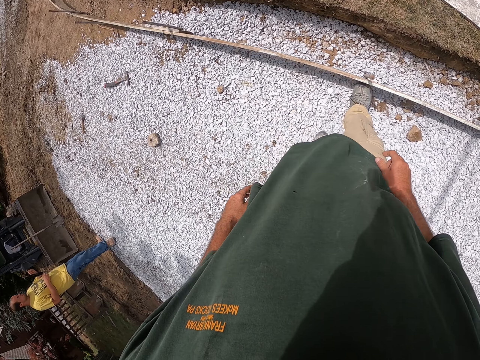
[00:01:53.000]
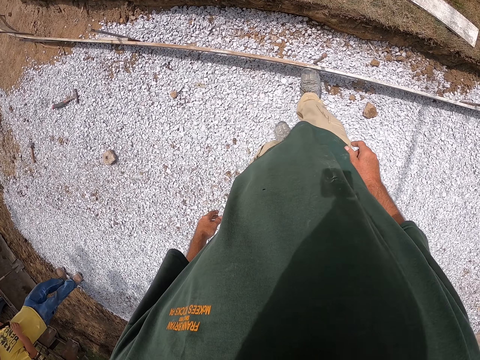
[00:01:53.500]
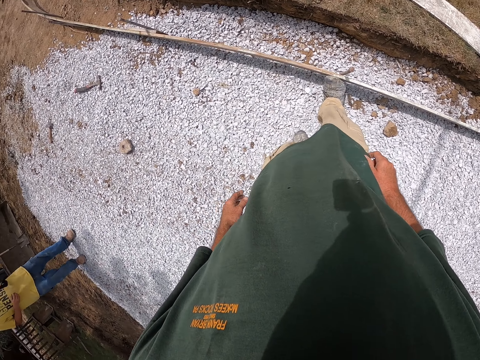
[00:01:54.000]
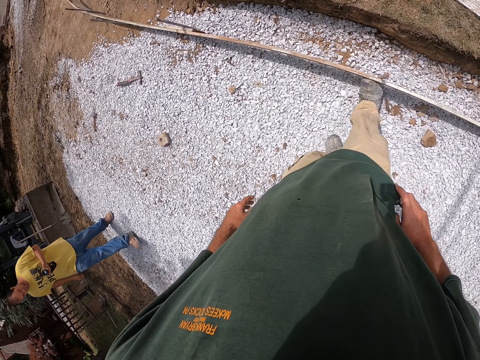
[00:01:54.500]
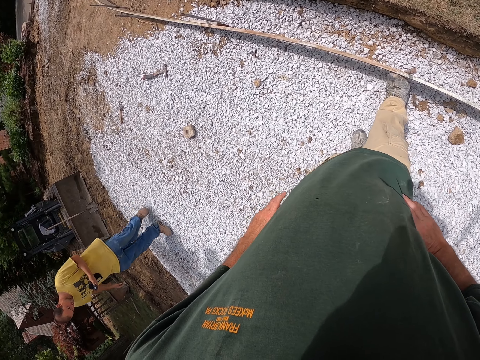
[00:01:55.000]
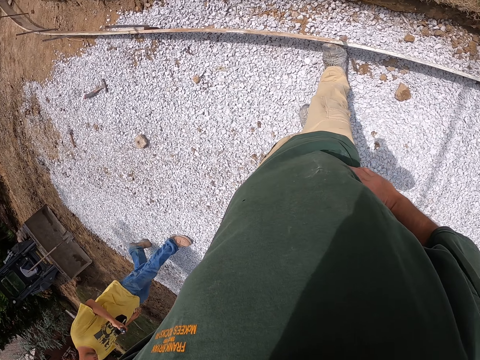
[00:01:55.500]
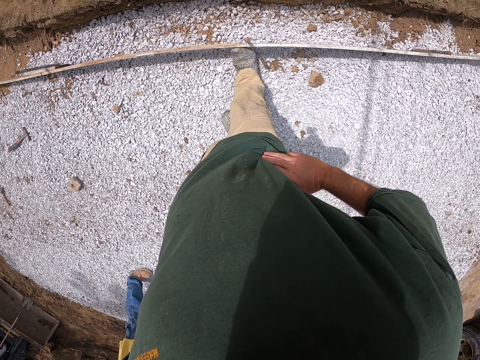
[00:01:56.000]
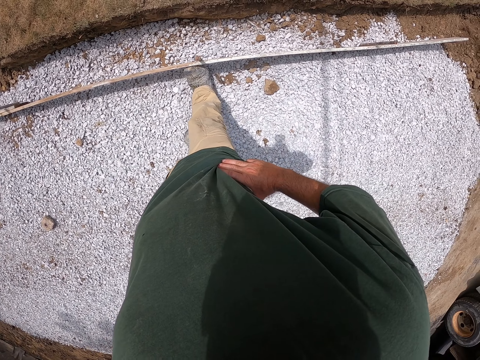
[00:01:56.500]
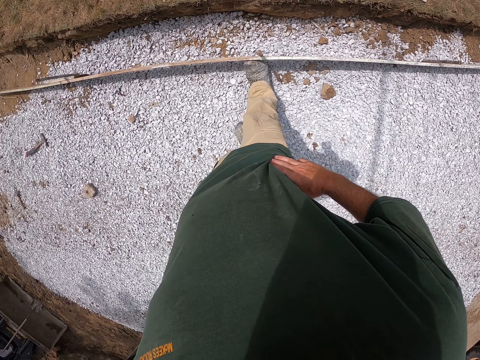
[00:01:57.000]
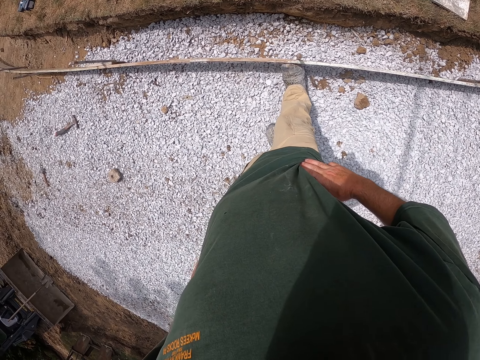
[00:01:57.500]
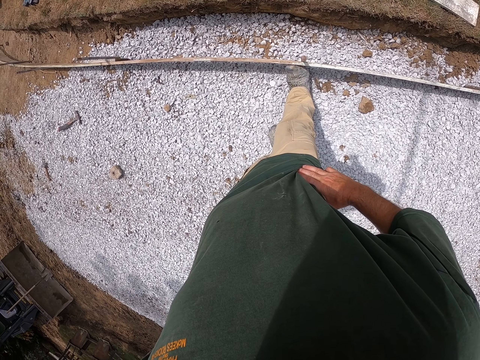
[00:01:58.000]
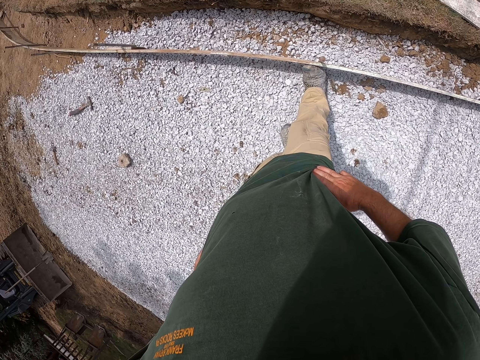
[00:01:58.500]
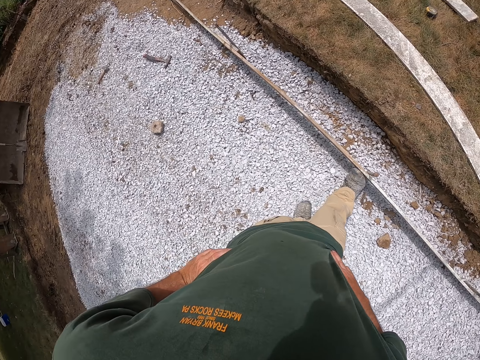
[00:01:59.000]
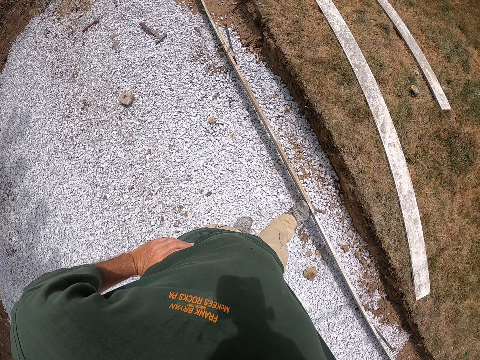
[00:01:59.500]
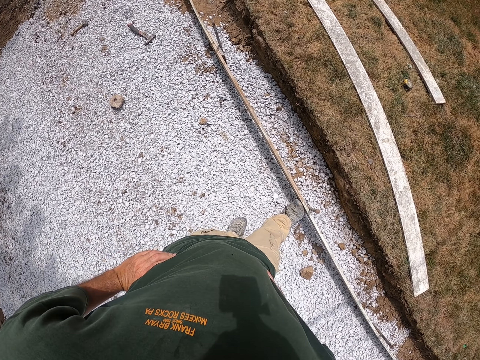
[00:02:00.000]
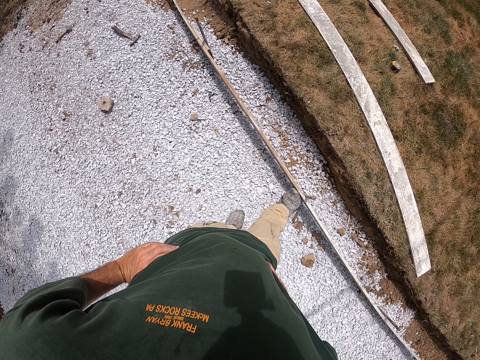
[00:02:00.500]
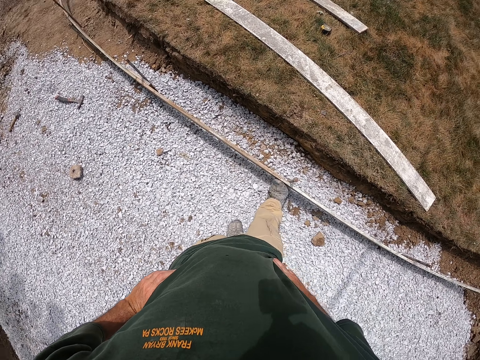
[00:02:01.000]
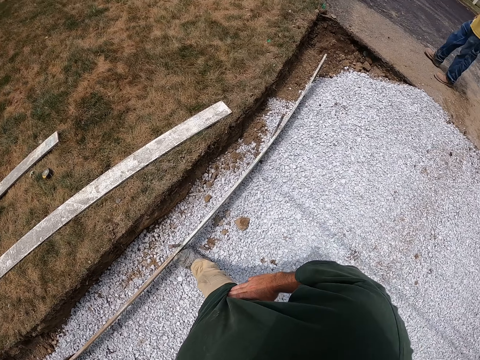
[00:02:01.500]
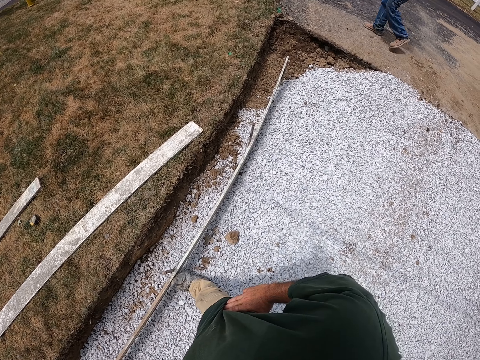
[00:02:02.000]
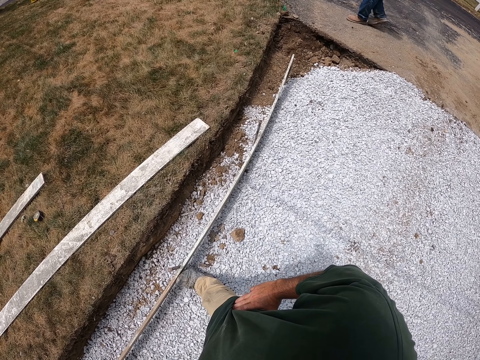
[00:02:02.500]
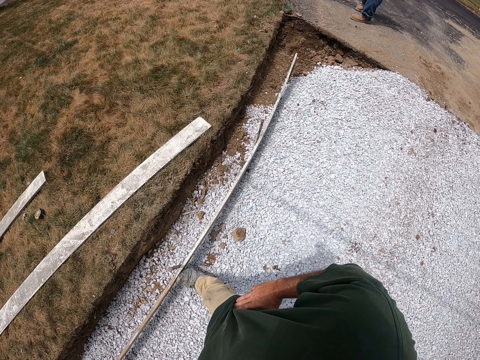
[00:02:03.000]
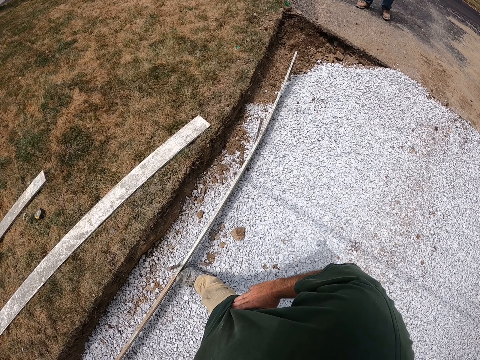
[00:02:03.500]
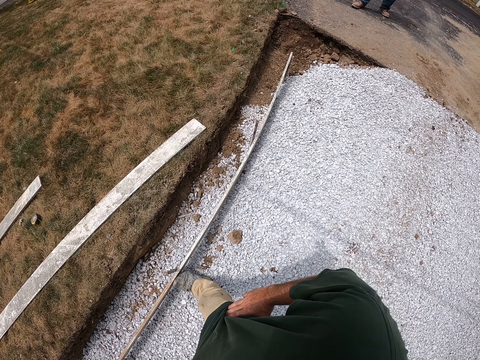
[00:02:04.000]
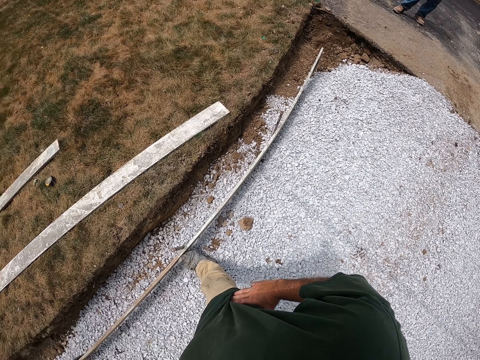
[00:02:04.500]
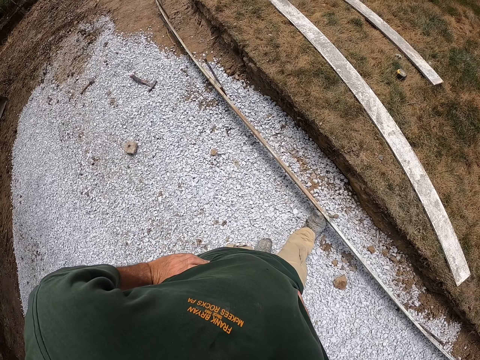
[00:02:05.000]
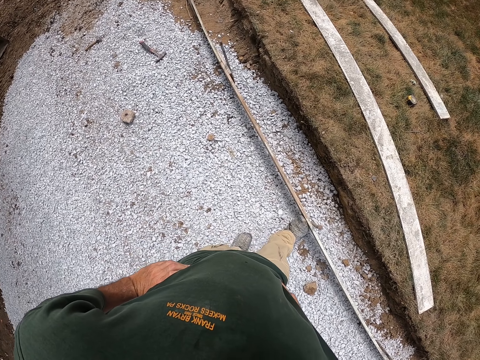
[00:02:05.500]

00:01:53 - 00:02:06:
A man walks around the compound. The camera wearer holds his waist. He looks around the compound. The man walks around the compound. The camera wearer looks around the compound.

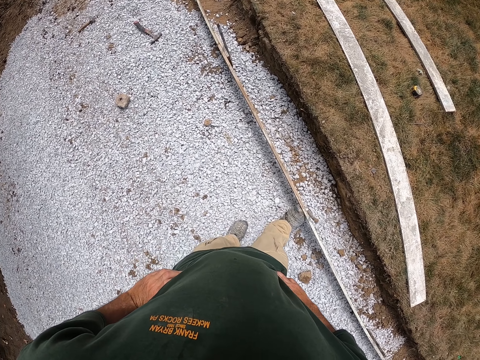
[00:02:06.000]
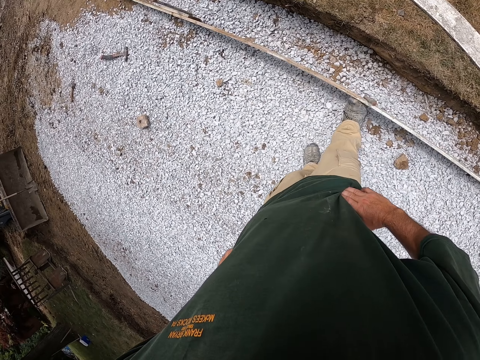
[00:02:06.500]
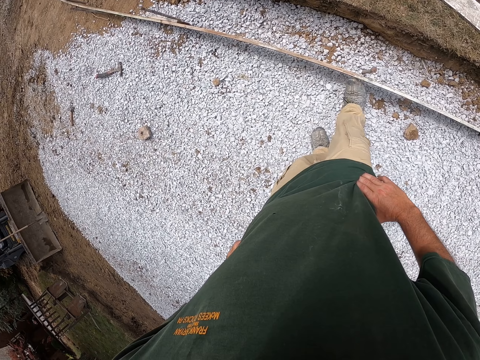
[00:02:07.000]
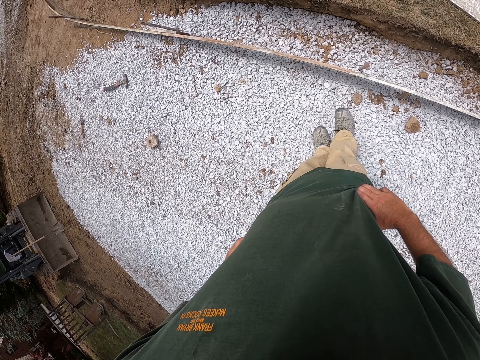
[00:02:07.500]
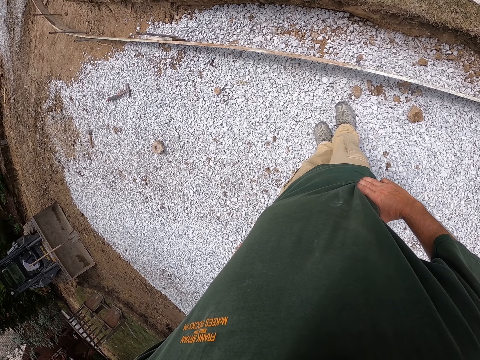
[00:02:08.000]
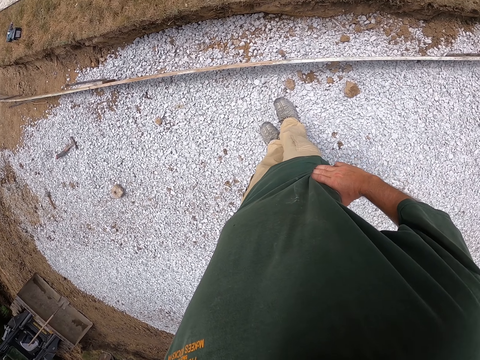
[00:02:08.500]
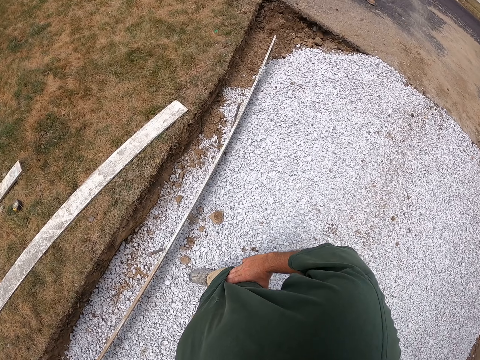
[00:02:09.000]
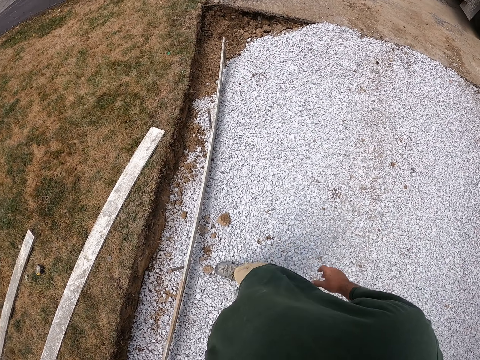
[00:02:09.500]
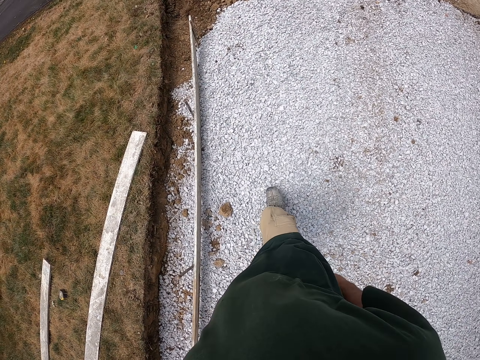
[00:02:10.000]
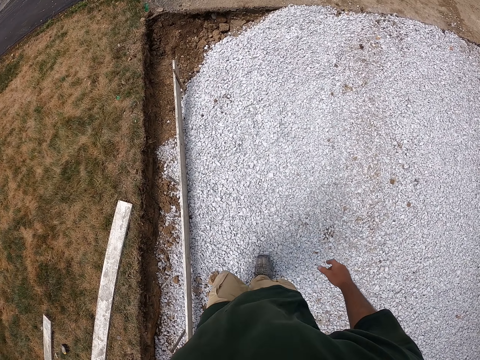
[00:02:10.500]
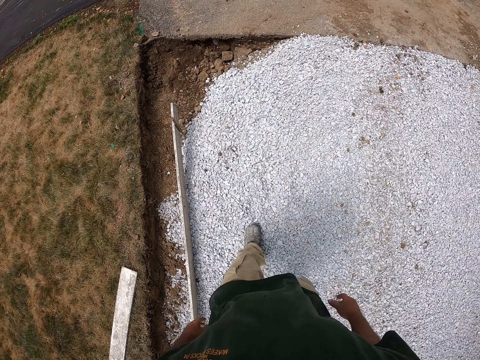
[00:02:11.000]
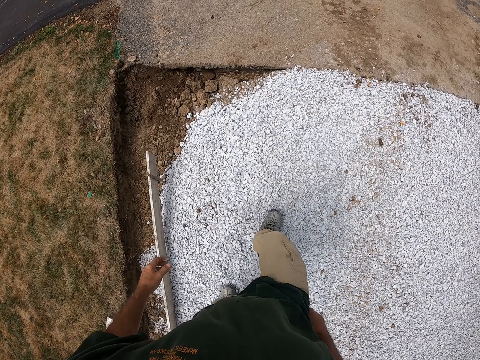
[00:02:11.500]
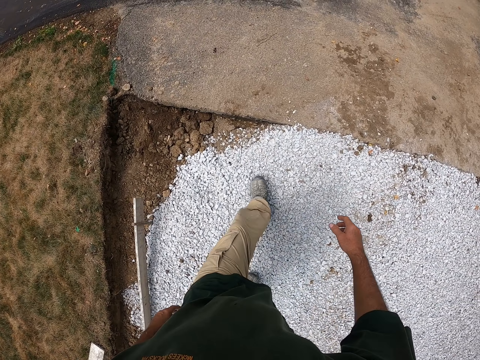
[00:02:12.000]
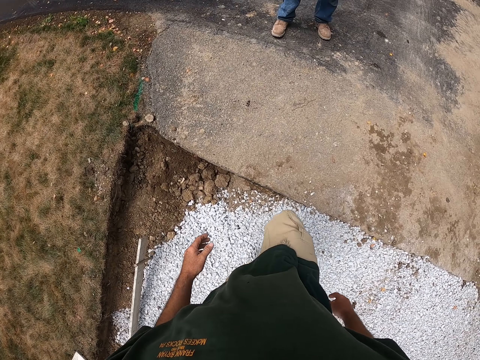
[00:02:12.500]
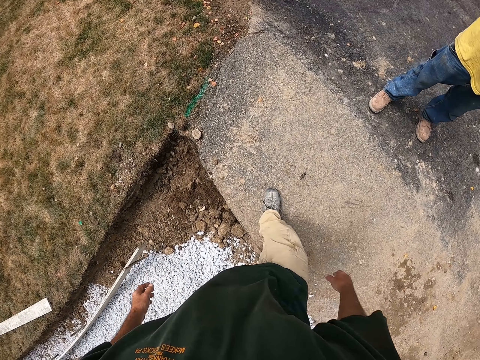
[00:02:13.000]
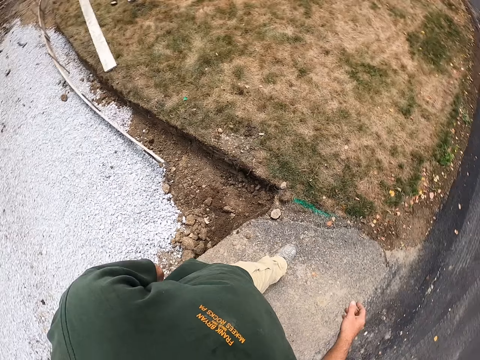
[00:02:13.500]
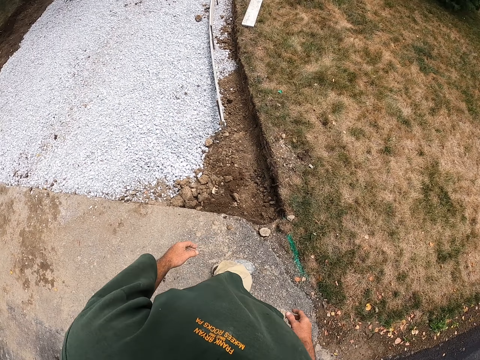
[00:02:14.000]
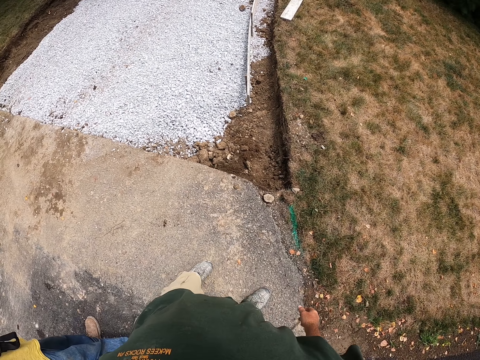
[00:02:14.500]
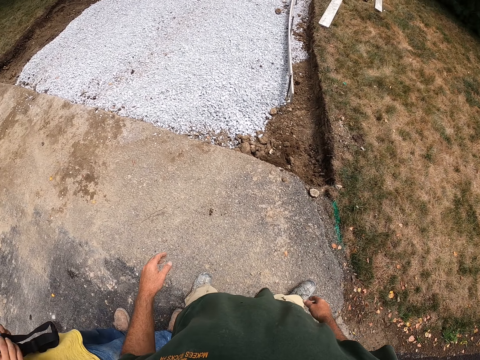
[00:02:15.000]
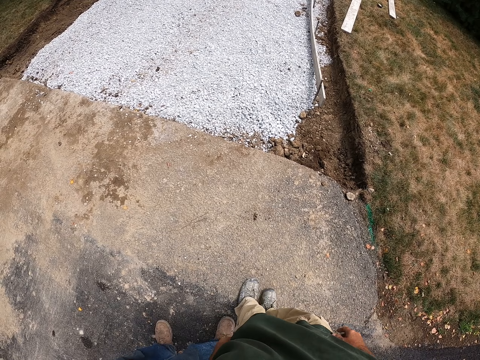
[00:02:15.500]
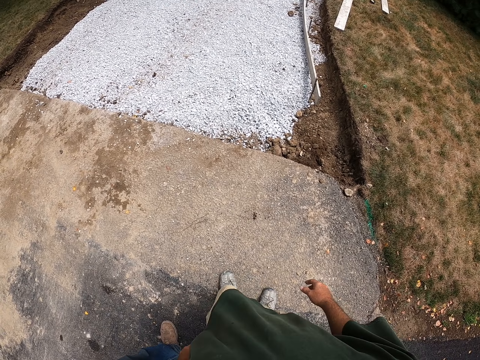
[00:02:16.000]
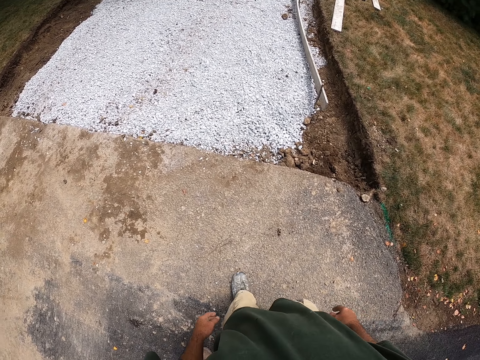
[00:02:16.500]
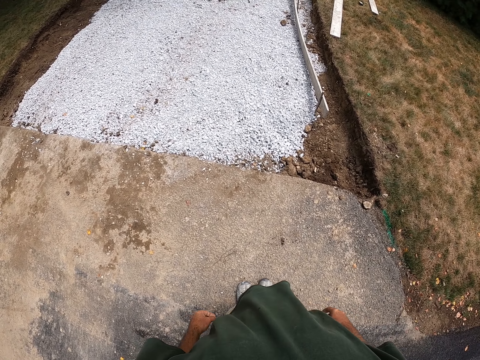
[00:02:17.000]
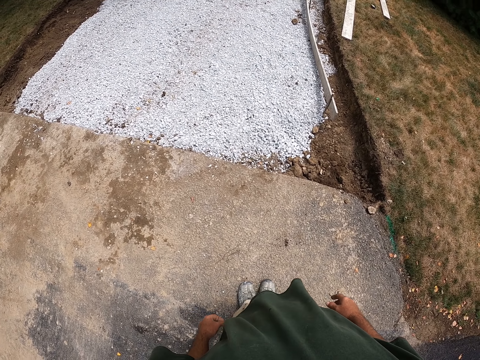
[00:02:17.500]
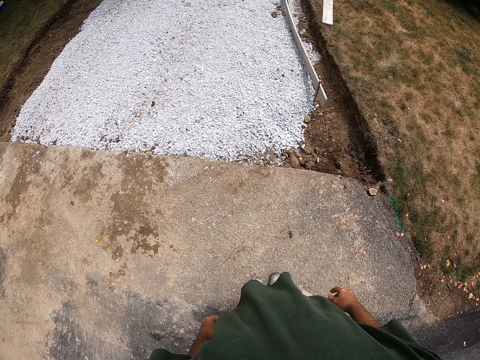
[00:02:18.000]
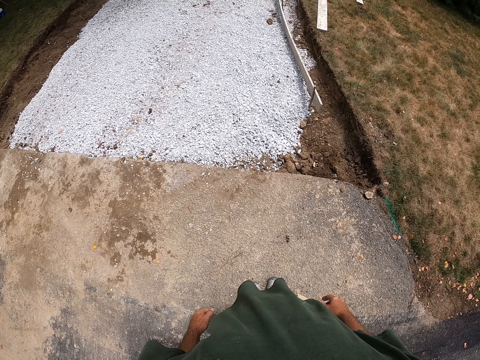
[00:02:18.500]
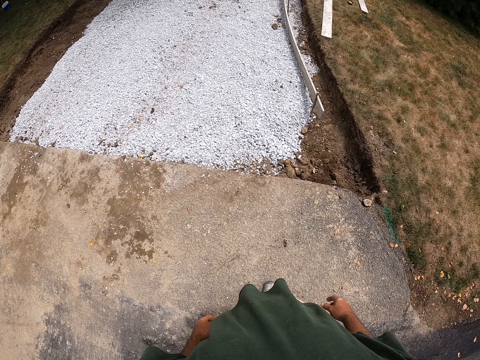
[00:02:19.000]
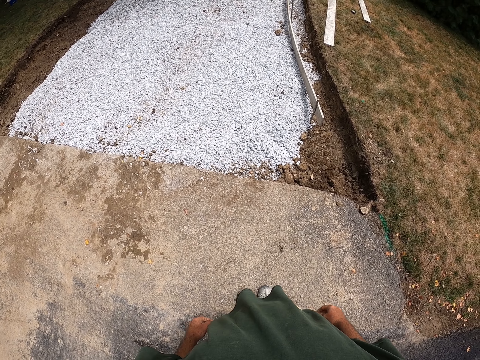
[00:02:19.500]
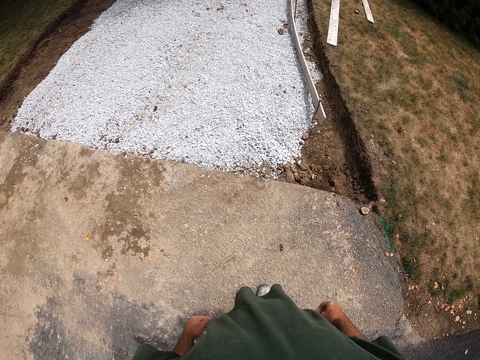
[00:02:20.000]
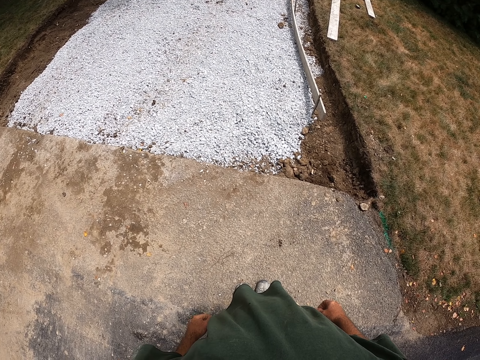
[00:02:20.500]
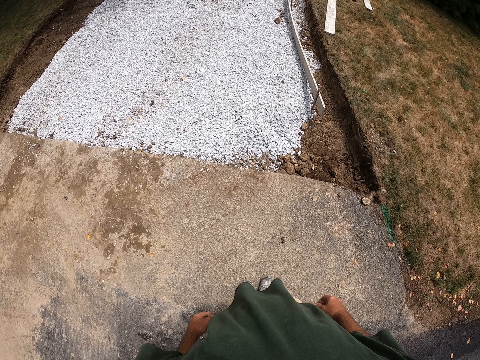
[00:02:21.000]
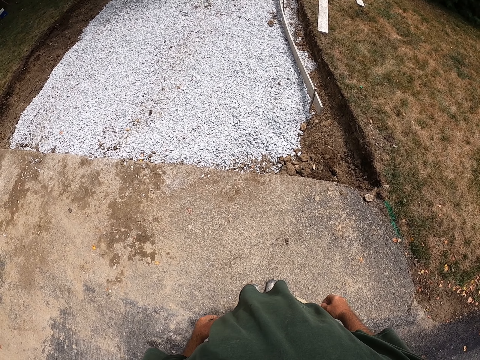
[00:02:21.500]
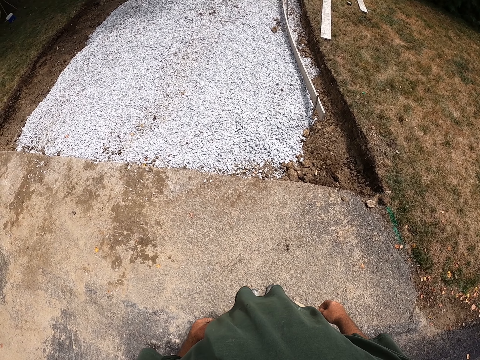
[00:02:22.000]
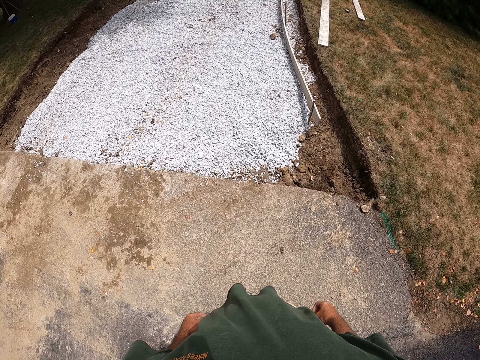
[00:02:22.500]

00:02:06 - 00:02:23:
The camera wearer walks around the compound. A man stands in the compound. The camera wearer walks around the compound, stands next to the man and converses with the man. They look around the compound. They look at the road.
